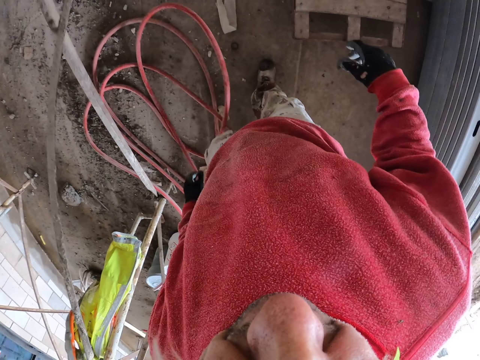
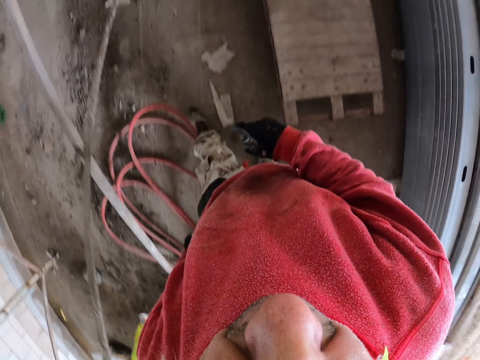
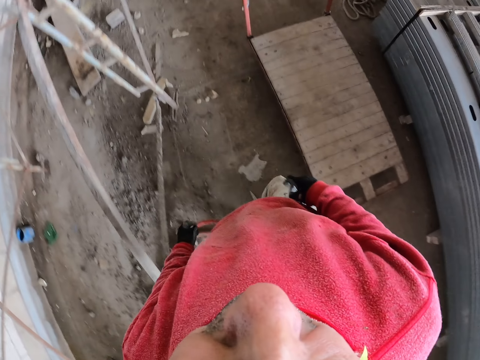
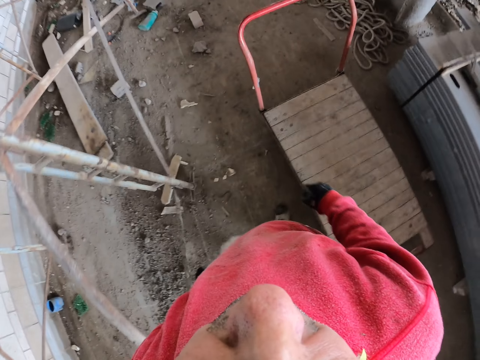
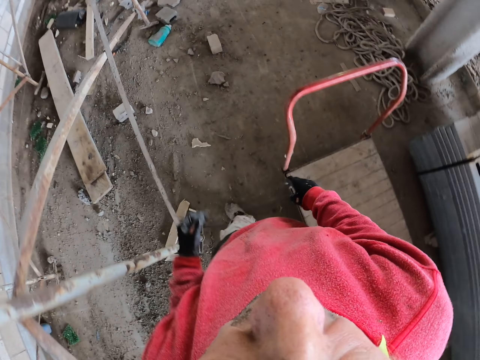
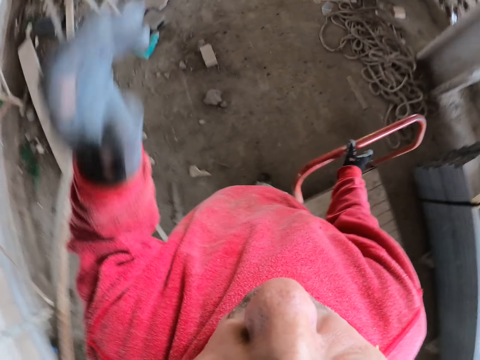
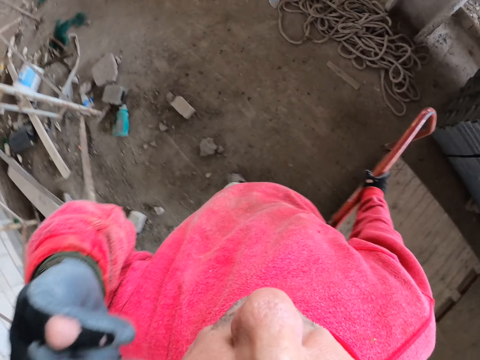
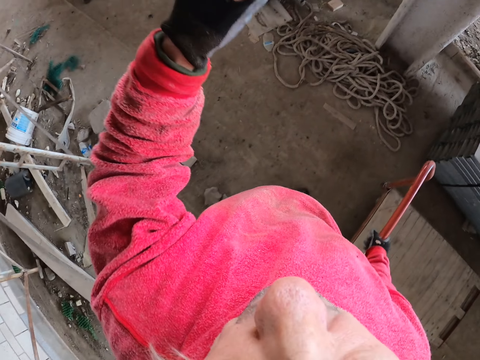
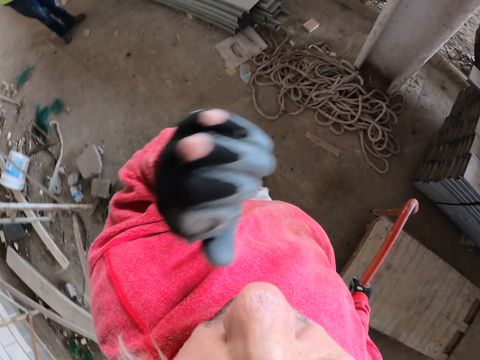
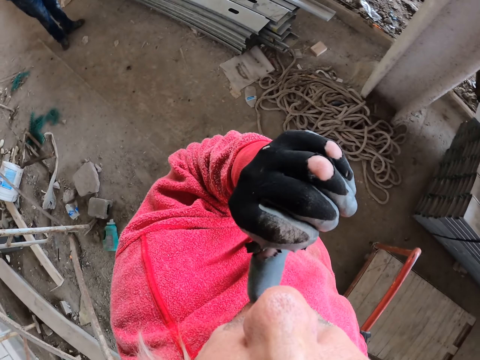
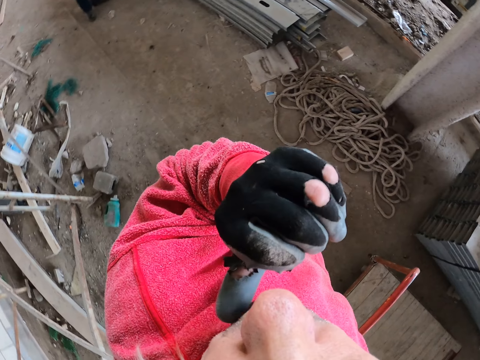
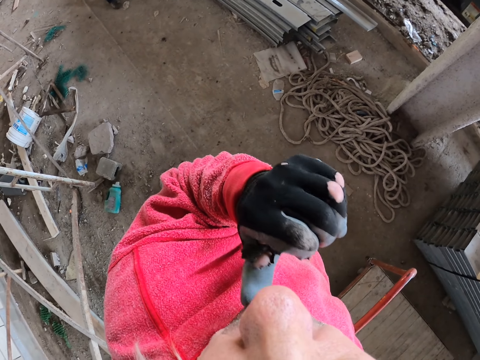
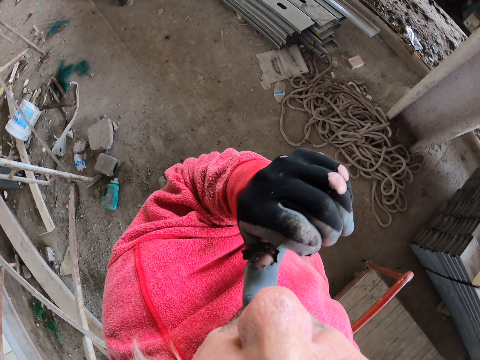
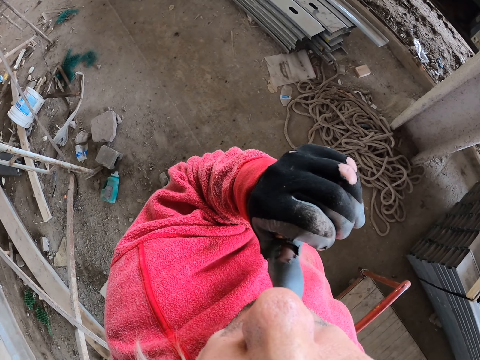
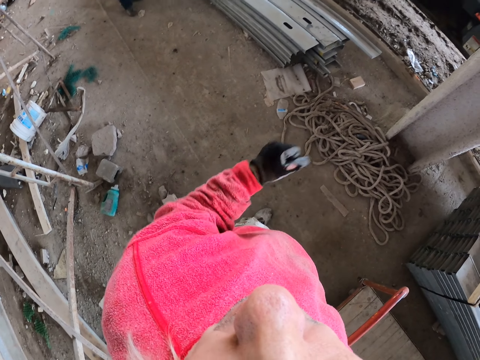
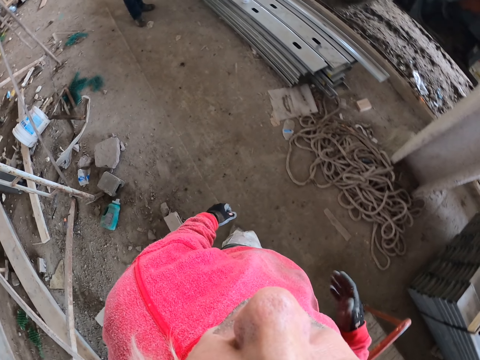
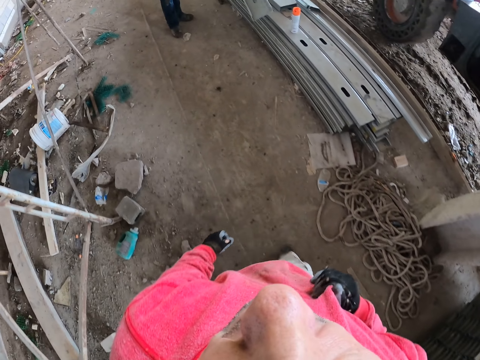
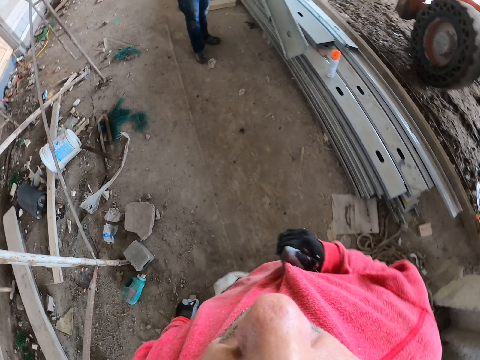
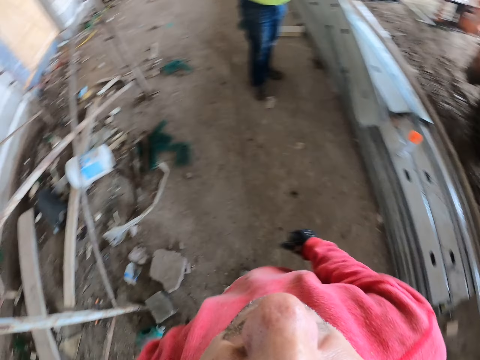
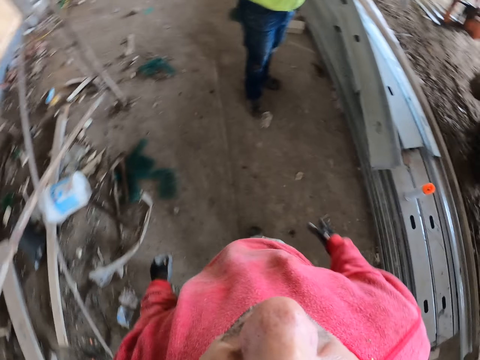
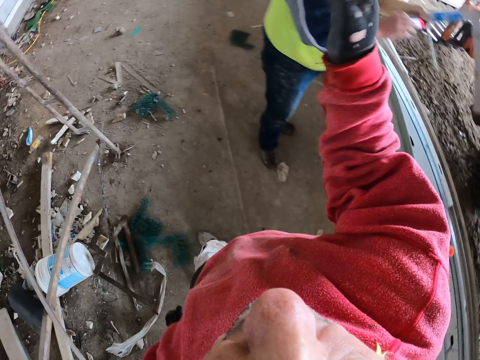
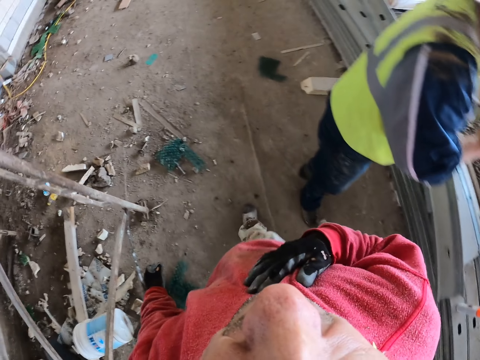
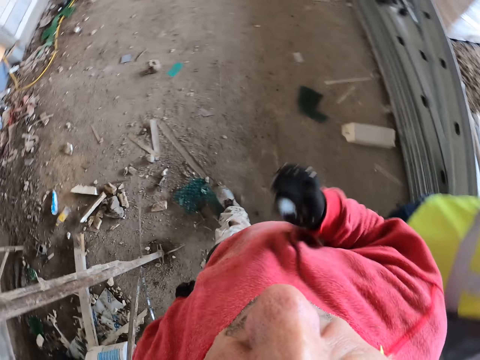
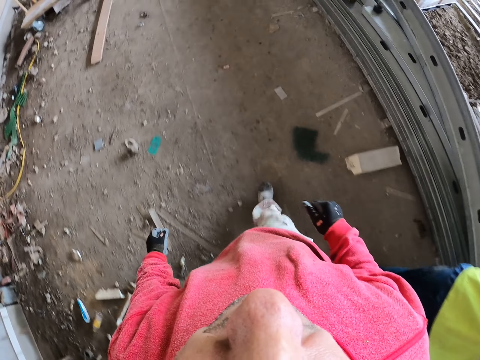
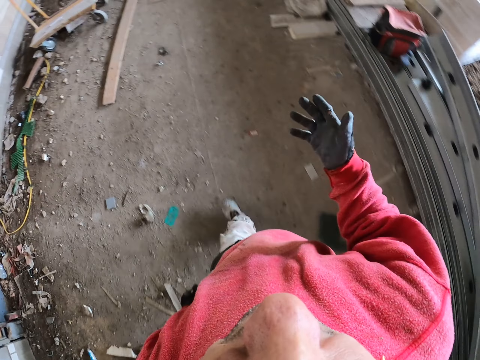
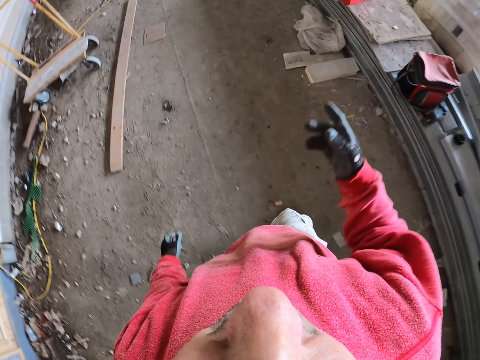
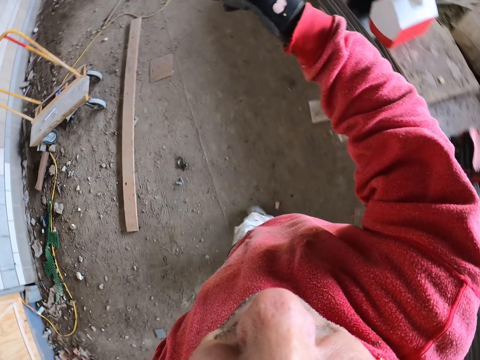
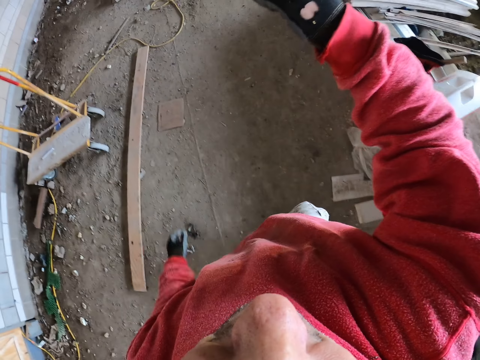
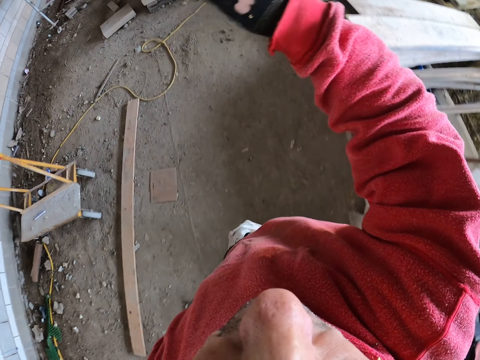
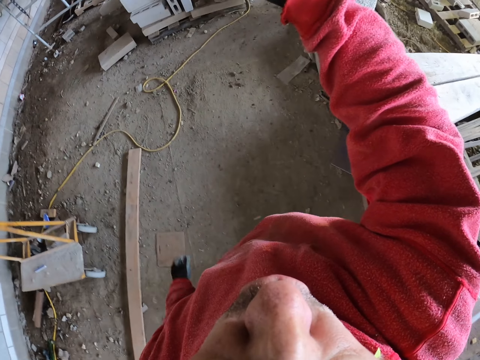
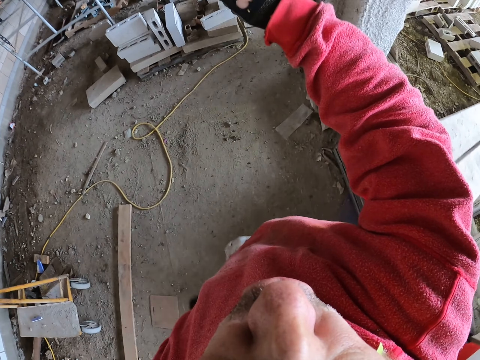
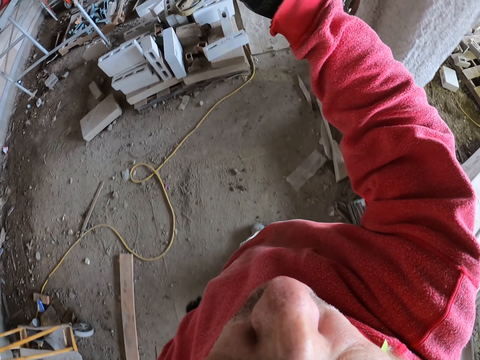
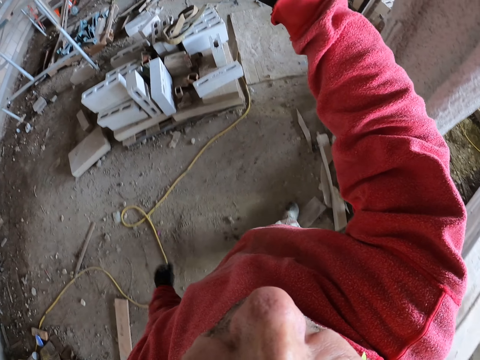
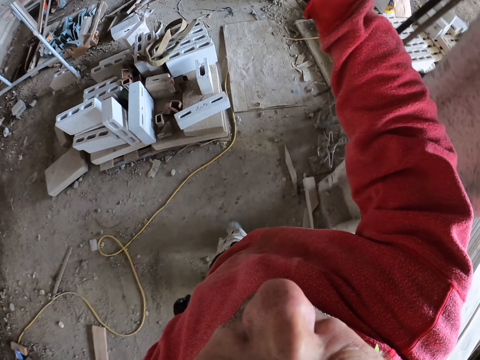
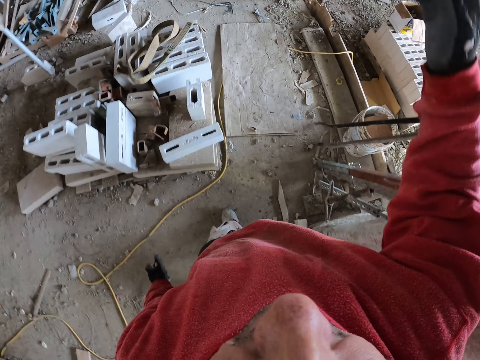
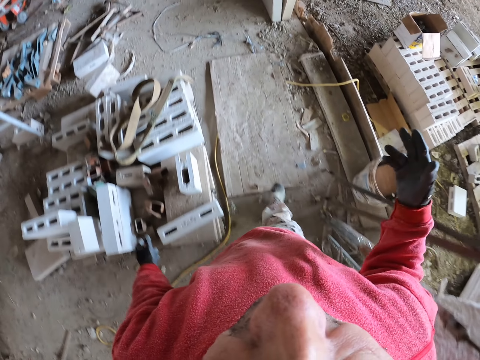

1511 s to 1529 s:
The camera wearer raises the hand up. They touch the cloth. They walk. They lift the hand up.

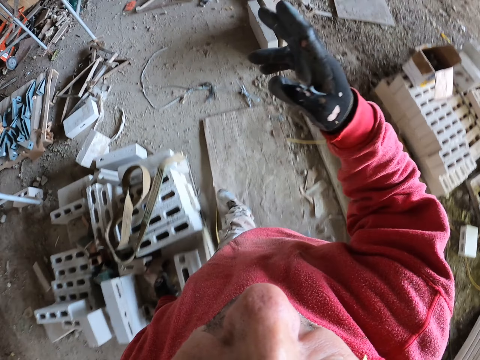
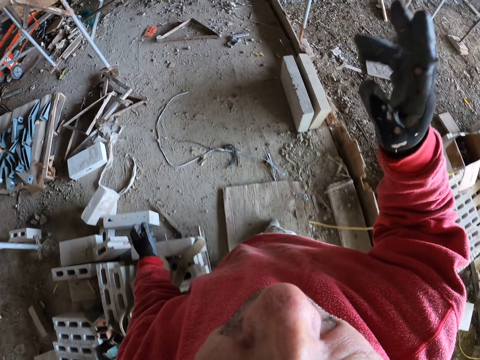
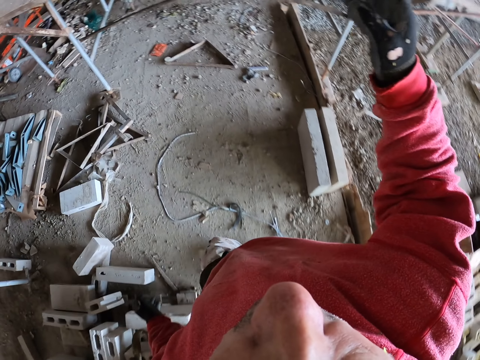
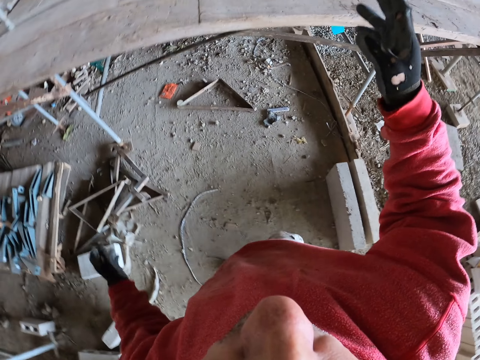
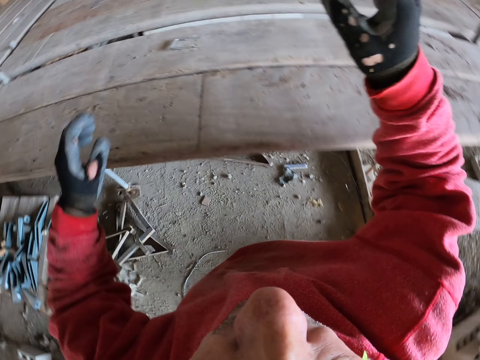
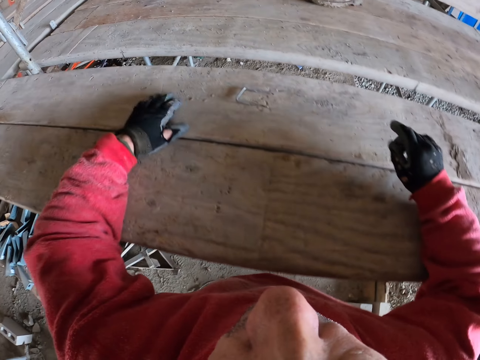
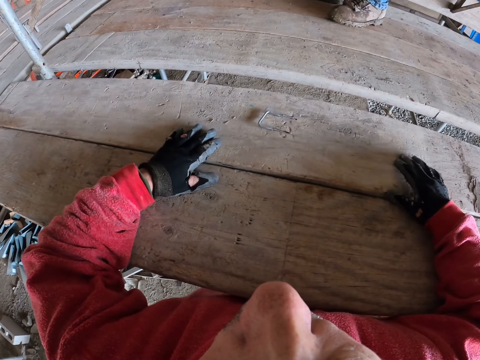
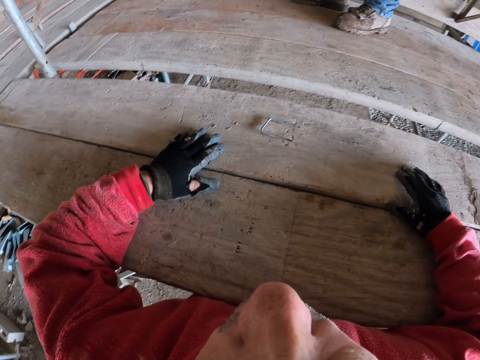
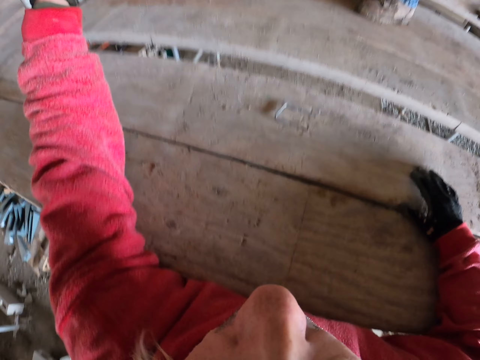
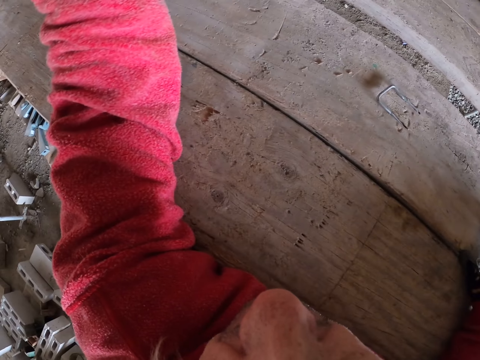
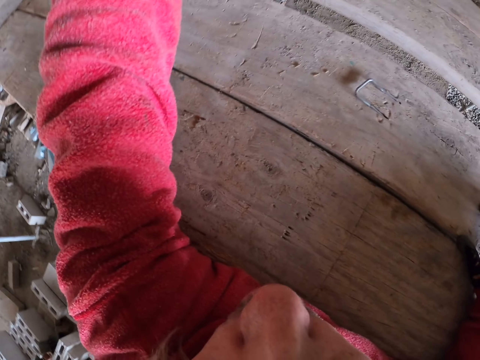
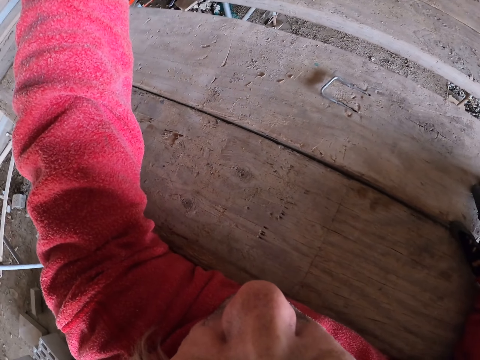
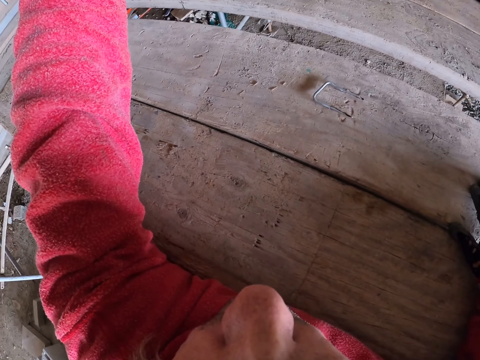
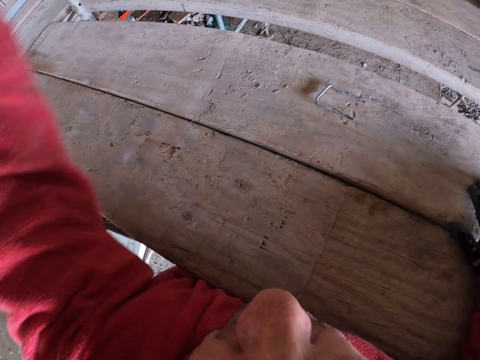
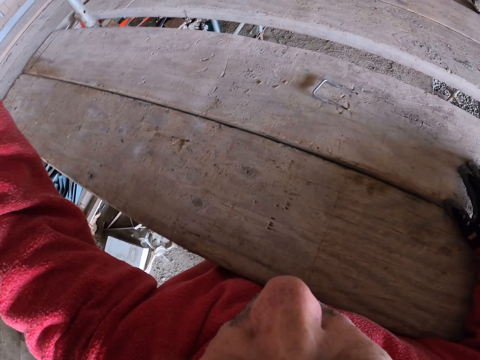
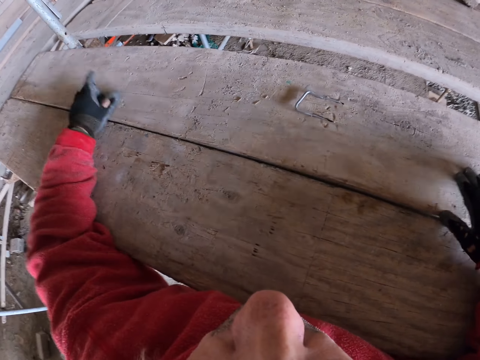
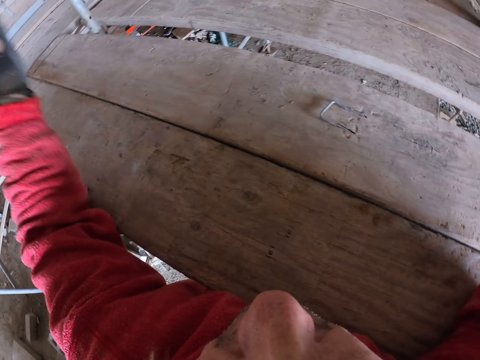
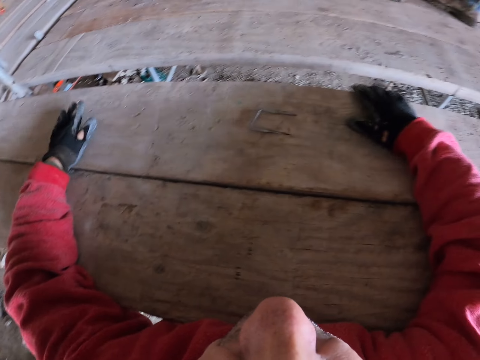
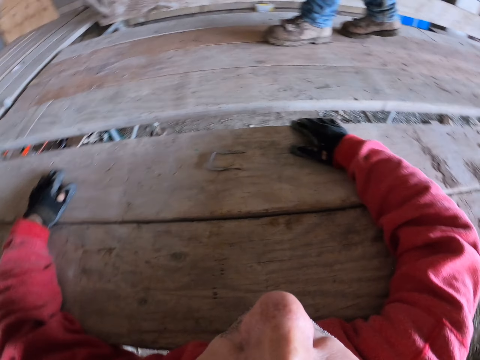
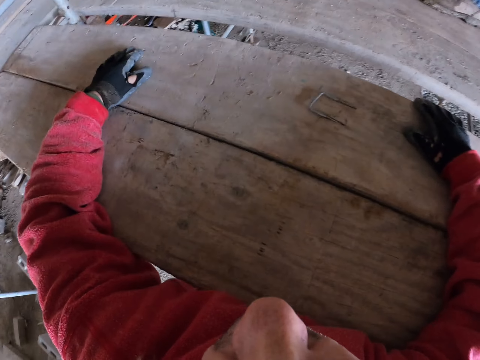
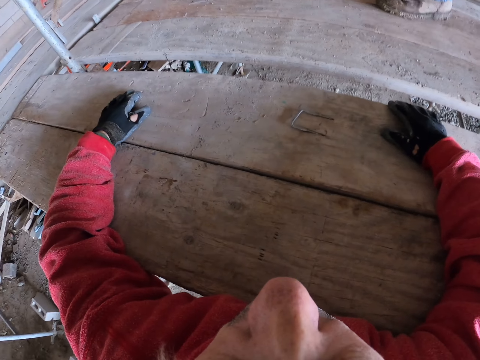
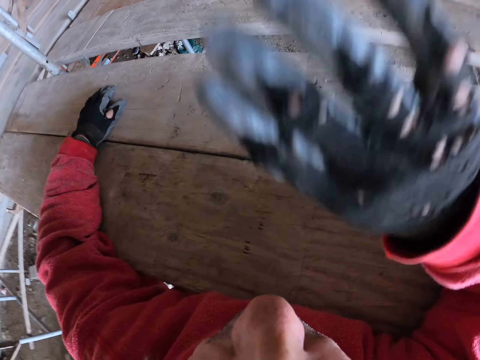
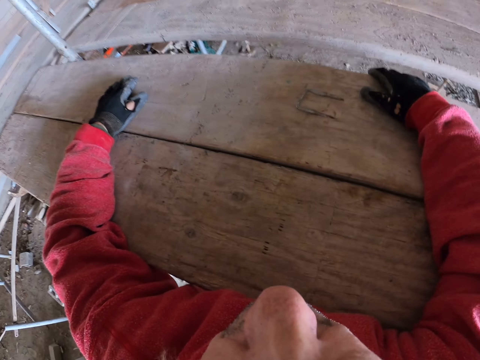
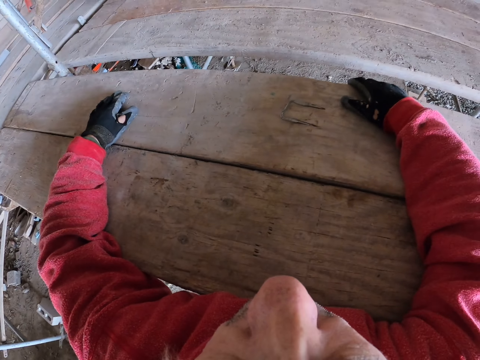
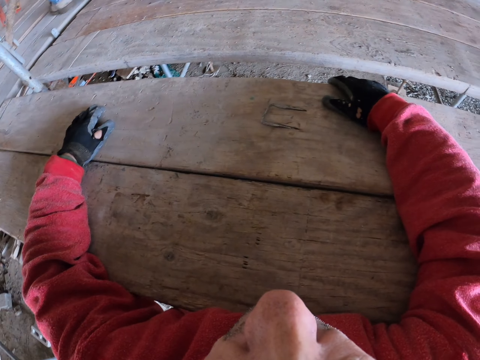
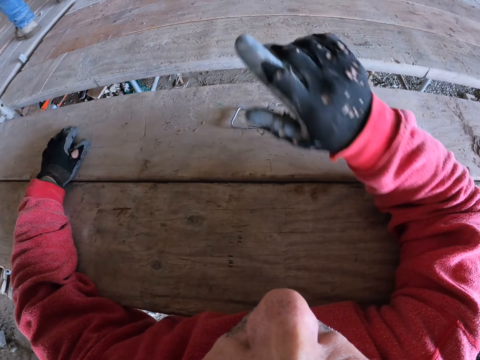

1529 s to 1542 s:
The camera wearer walks. They put the hands on the wood. They lift the hand up. They raise the hand up. They put the hands on the wood.
